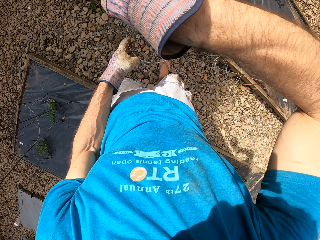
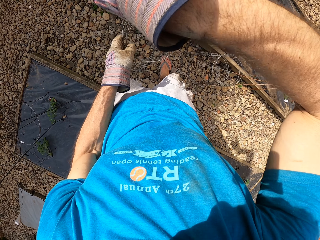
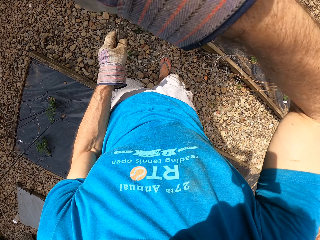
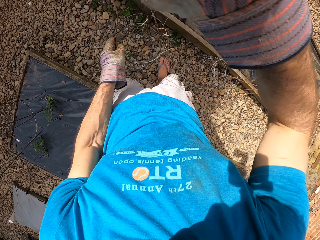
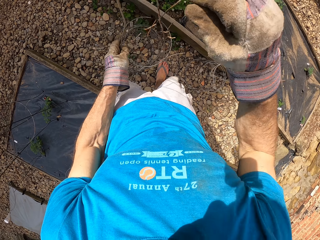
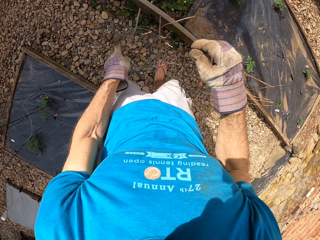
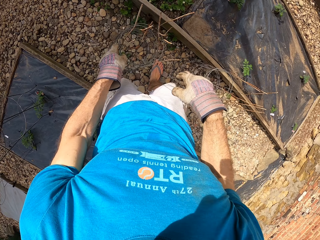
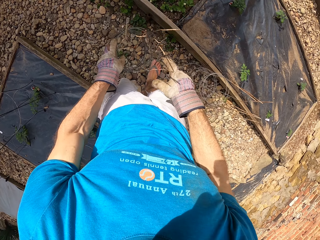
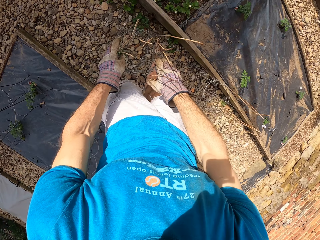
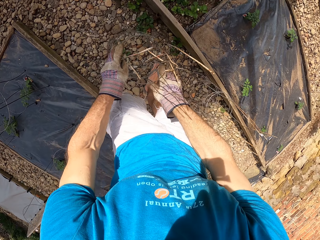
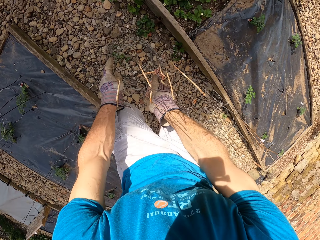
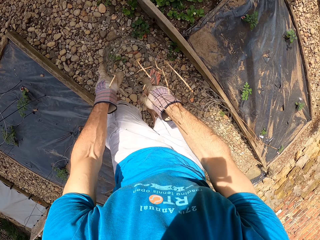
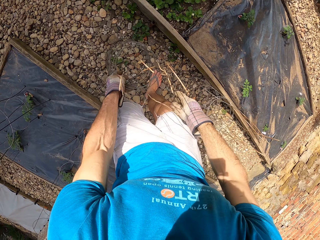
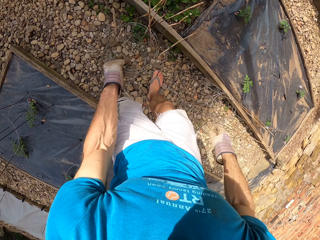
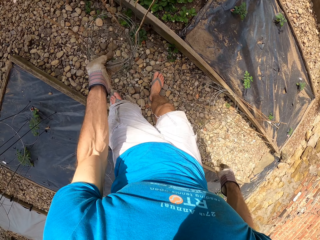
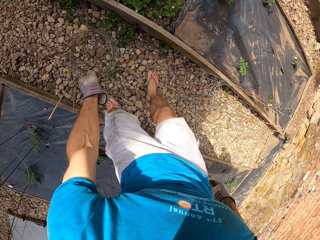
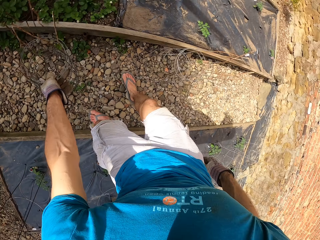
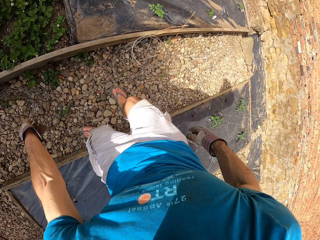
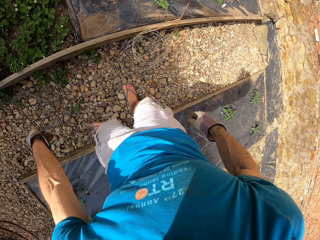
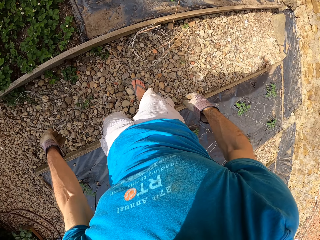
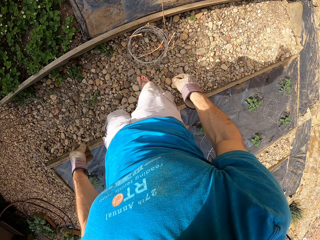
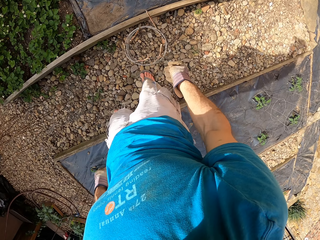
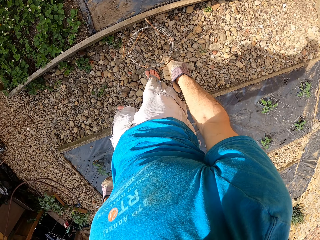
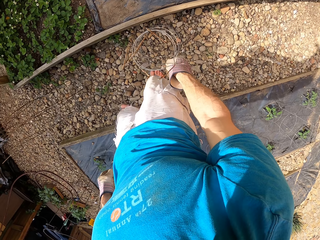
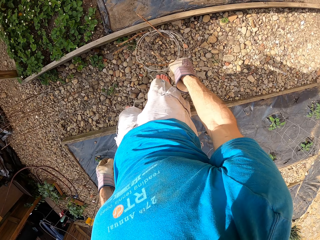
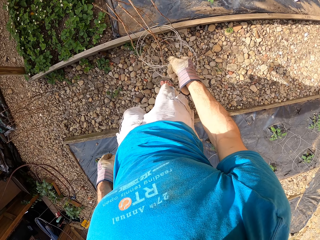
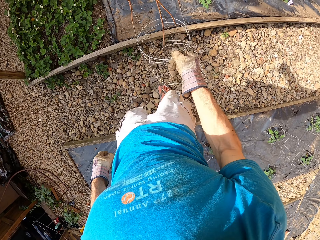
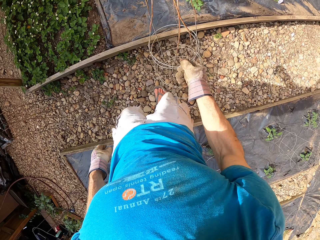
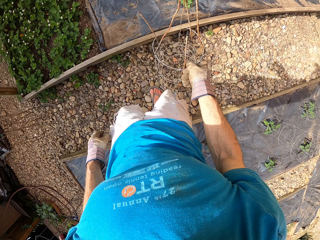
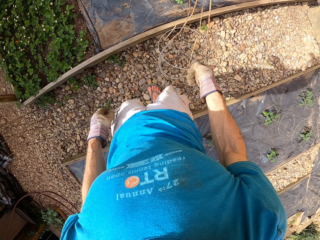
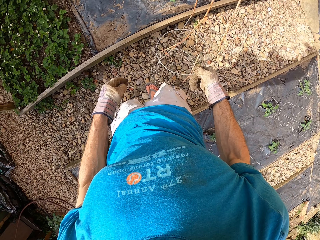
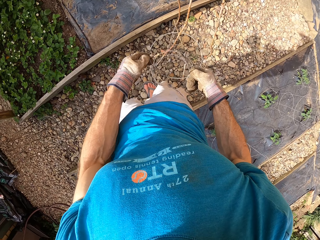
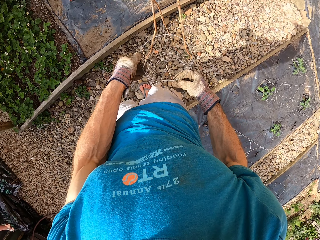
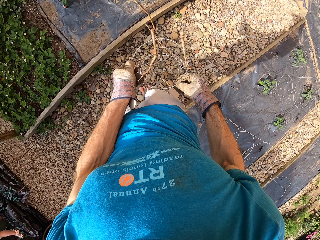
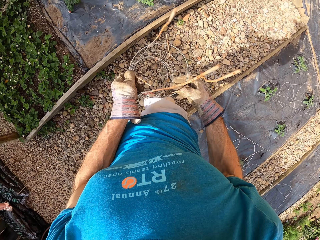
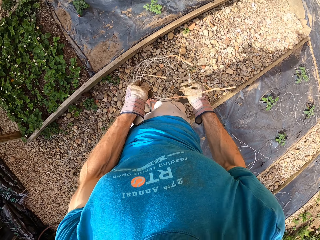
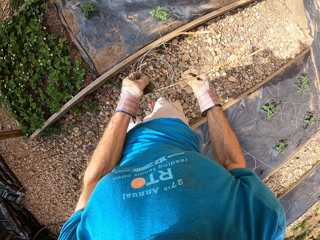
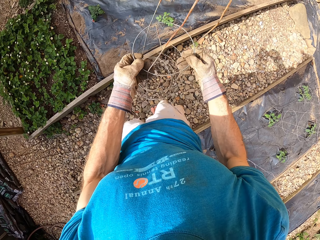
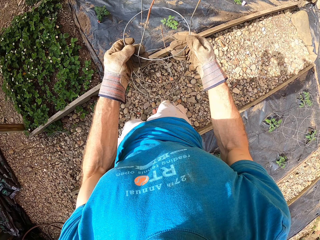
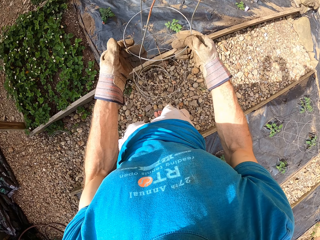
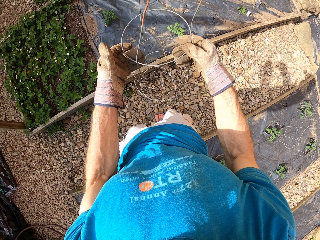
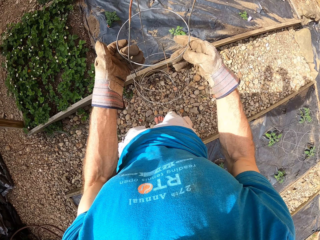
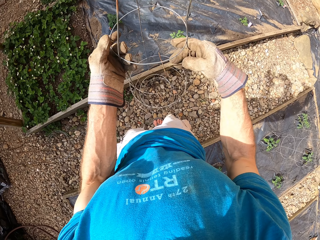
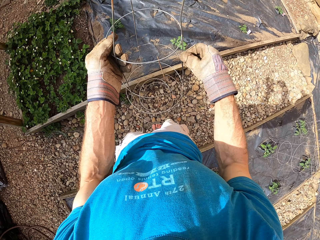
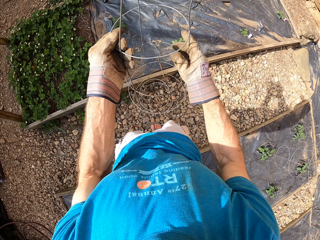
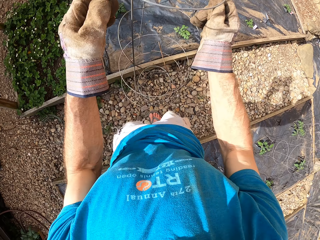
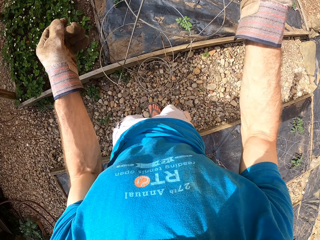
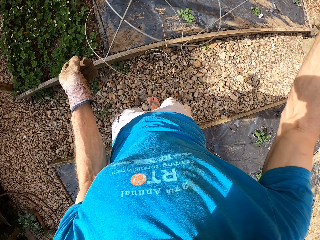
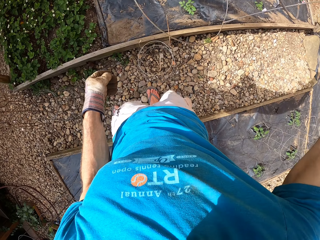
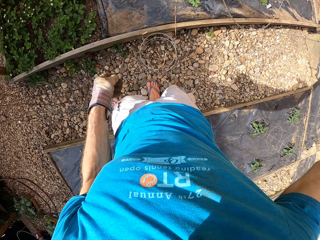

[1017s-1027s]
The camera wearer puts the plant stand on the ground. They pick up a steel bar. They hold the plant stand.

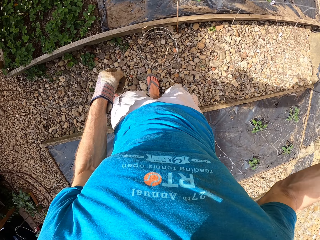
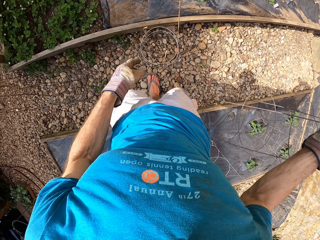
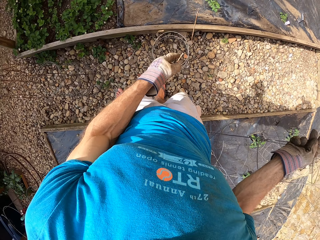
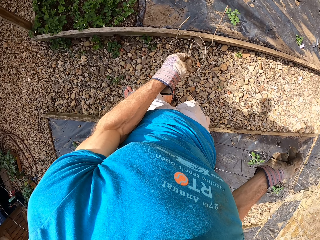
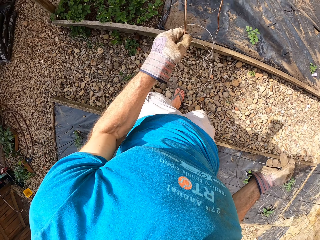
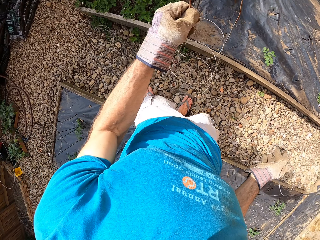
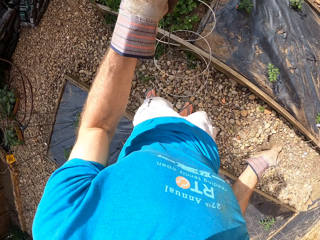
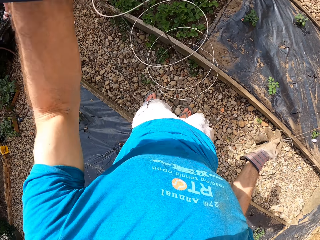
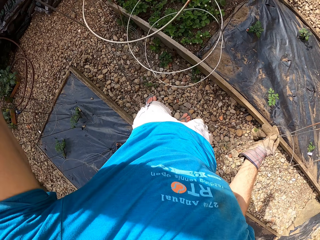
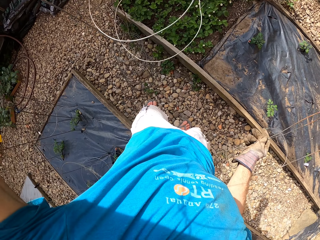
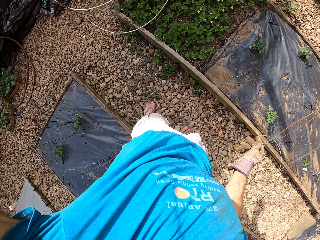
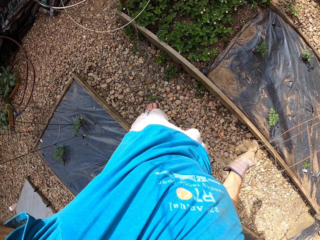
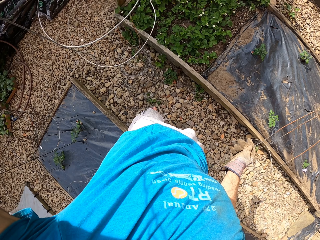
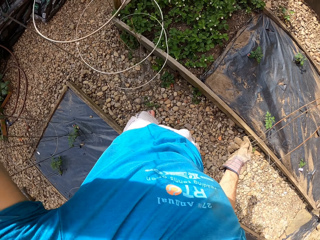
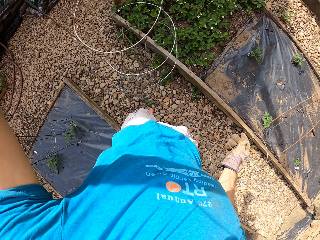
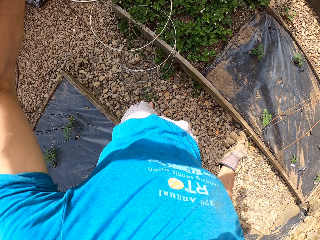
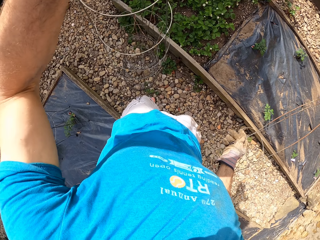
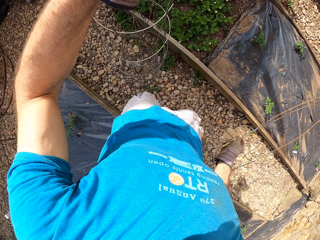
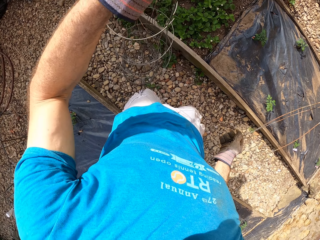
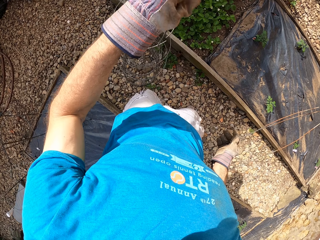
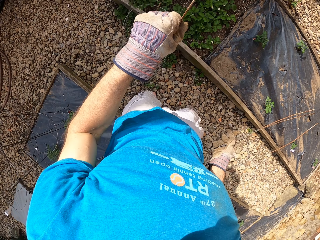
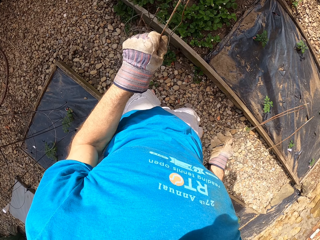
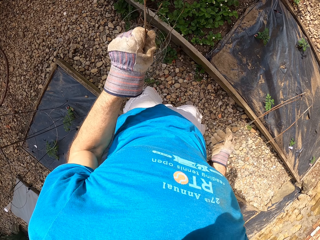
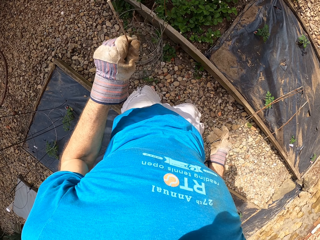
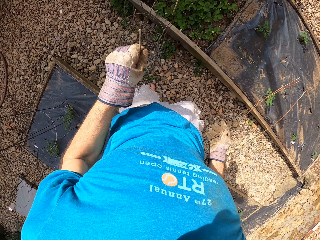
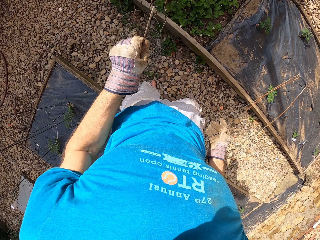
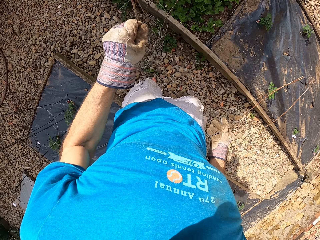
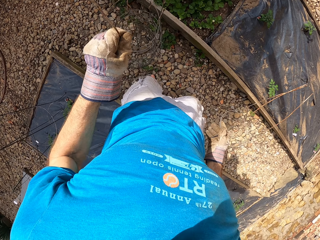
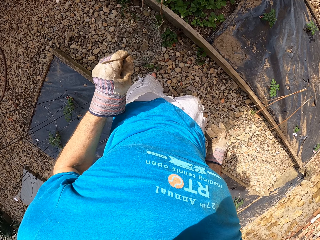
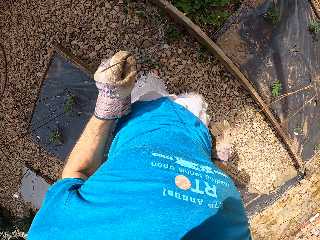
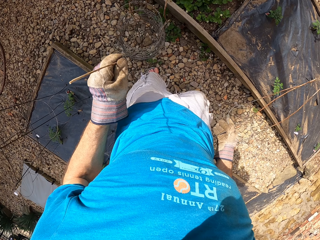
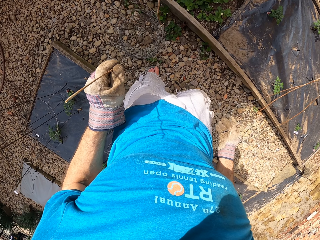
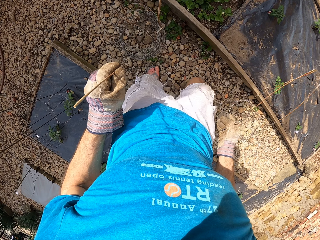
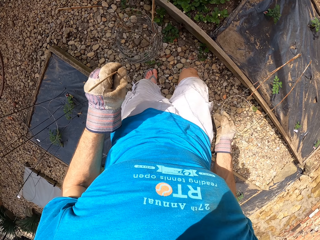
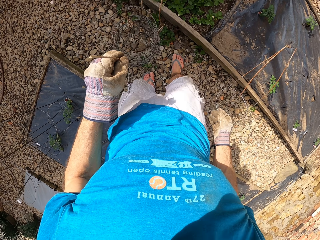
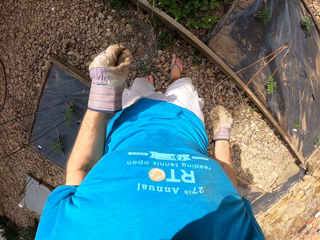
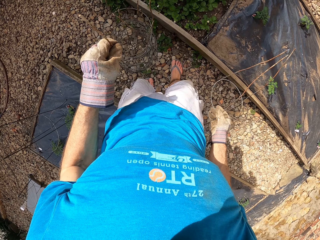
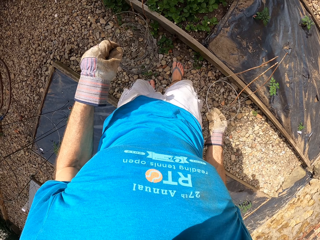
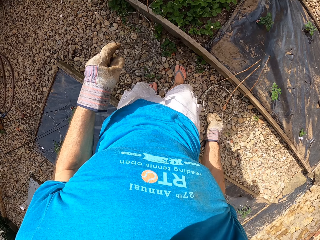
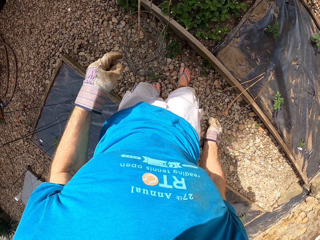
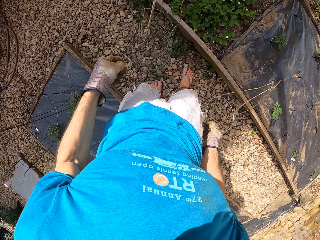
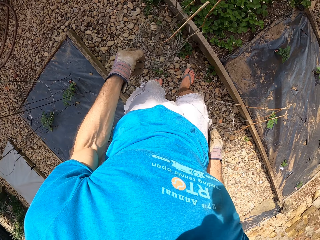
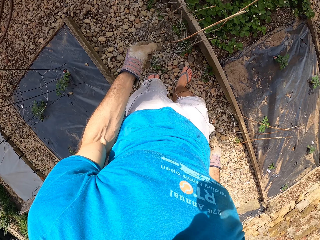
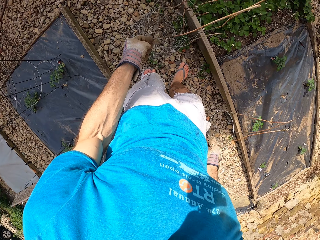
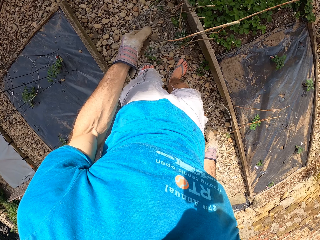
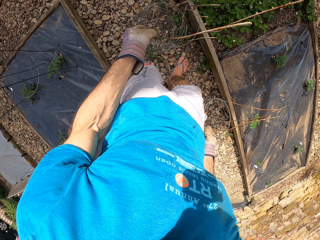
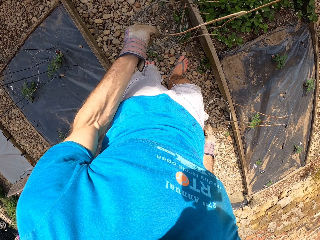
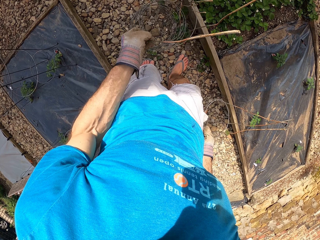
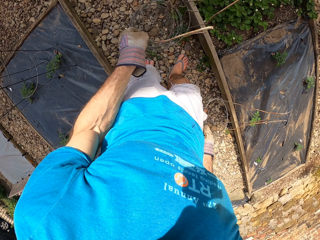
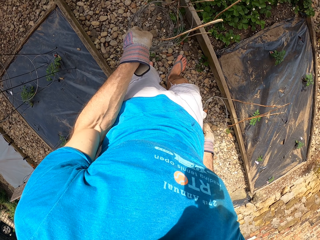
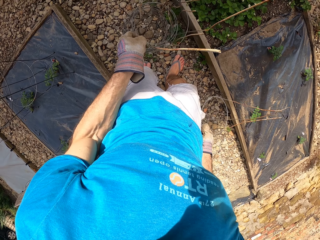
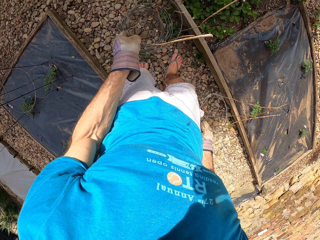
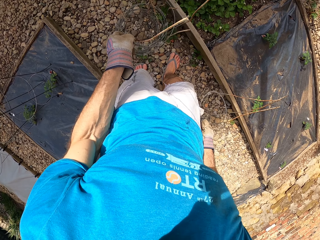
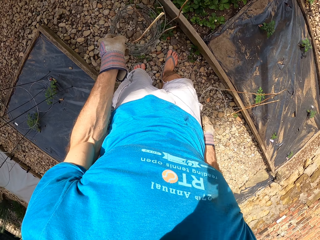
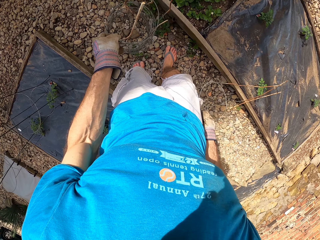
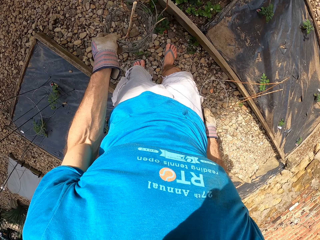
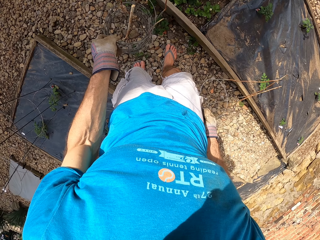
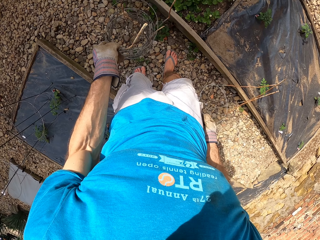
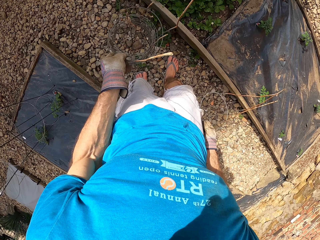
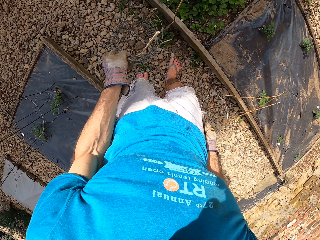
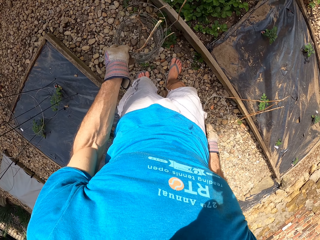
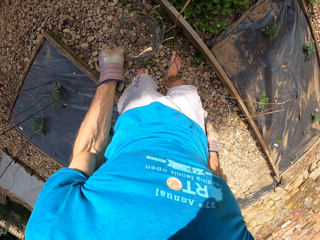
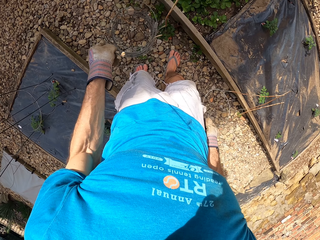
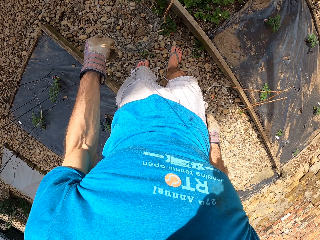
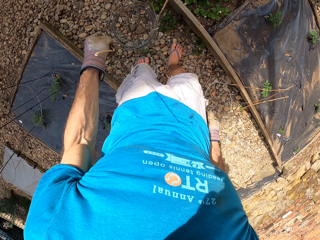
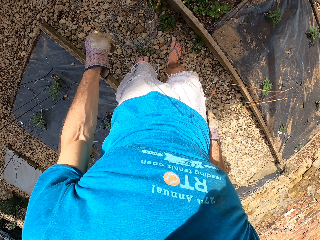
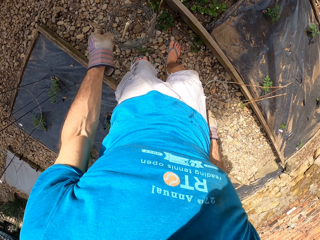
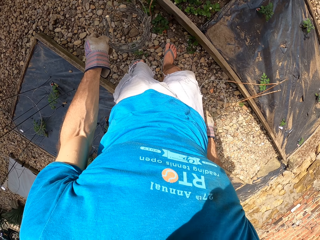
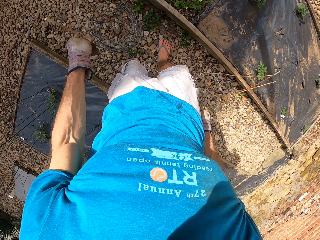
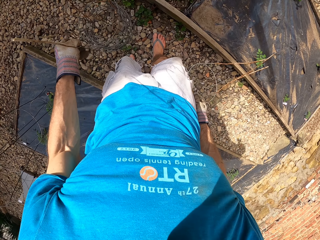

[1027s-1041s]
The camera wearer picks the plant stand. They hold the plant stand. They lift the plant stand. They drop the steel bar. They put the plant stand on the ground. They touch the plant stand.
